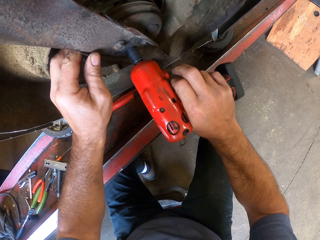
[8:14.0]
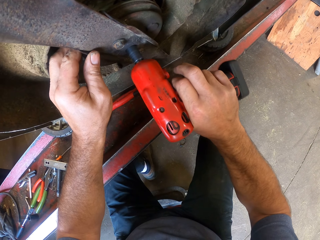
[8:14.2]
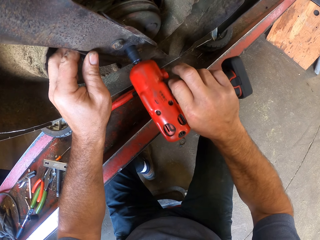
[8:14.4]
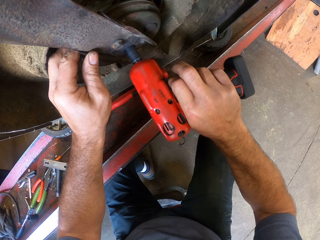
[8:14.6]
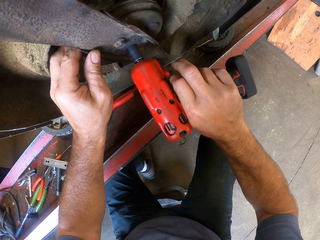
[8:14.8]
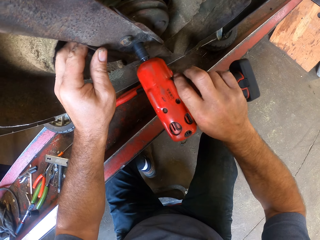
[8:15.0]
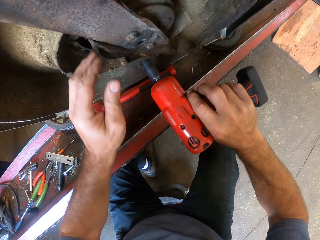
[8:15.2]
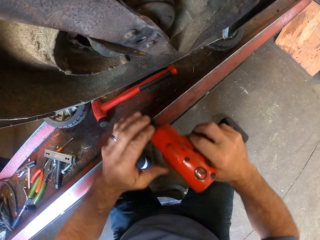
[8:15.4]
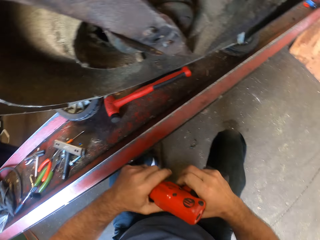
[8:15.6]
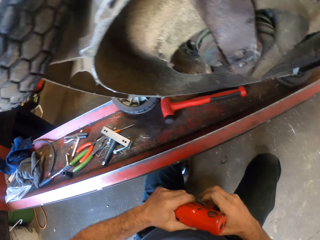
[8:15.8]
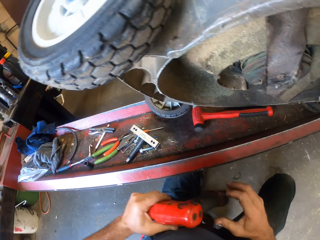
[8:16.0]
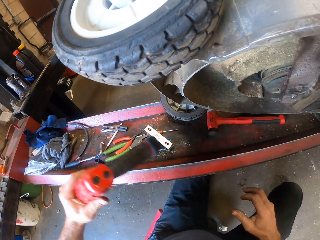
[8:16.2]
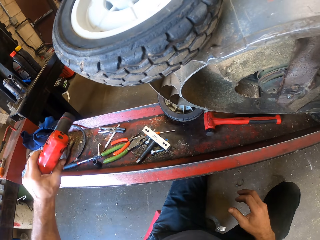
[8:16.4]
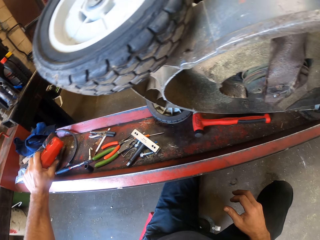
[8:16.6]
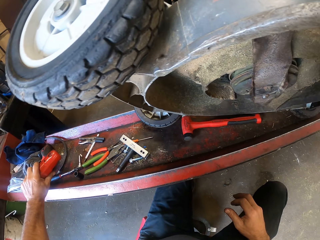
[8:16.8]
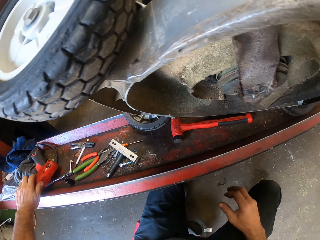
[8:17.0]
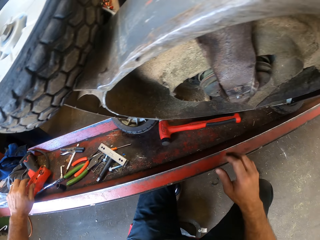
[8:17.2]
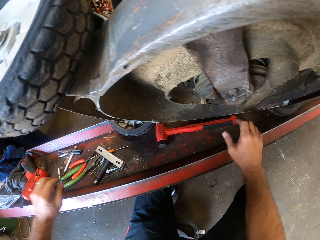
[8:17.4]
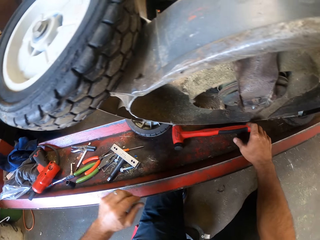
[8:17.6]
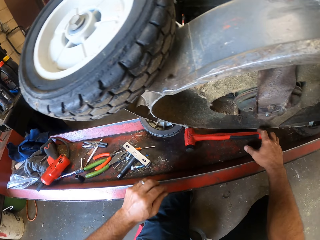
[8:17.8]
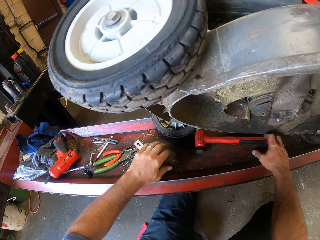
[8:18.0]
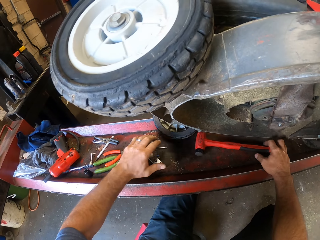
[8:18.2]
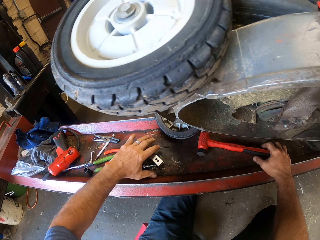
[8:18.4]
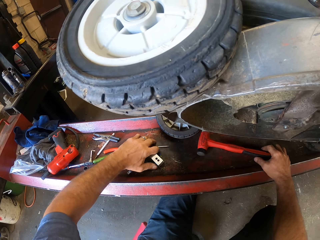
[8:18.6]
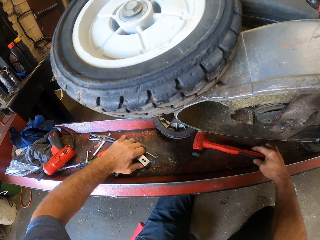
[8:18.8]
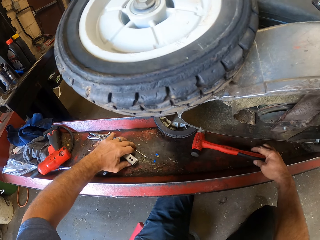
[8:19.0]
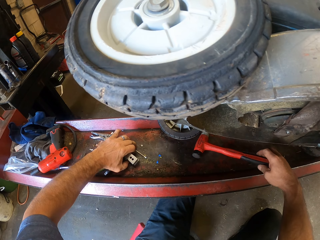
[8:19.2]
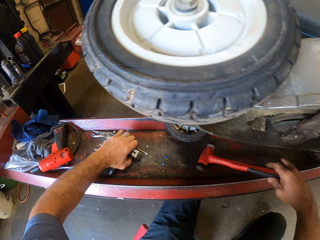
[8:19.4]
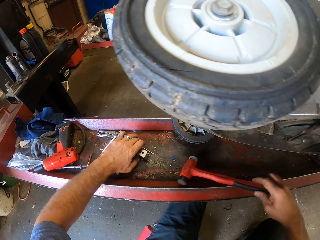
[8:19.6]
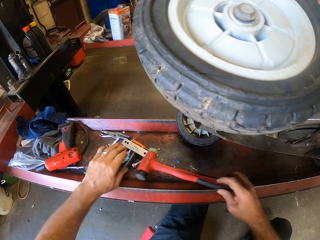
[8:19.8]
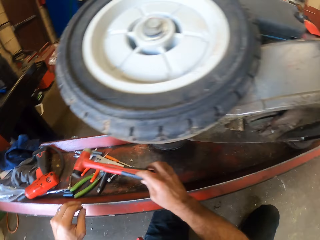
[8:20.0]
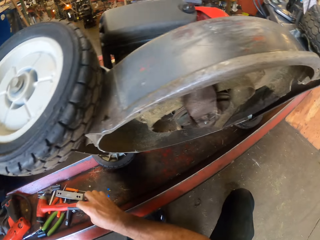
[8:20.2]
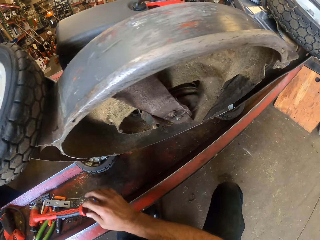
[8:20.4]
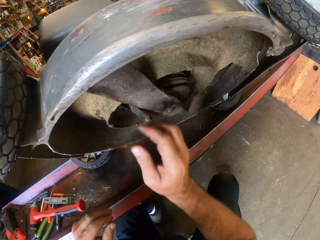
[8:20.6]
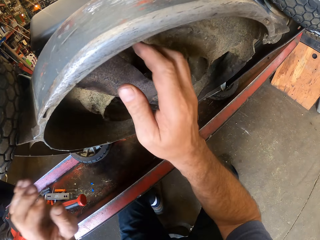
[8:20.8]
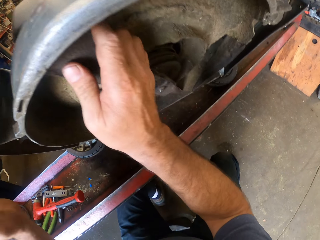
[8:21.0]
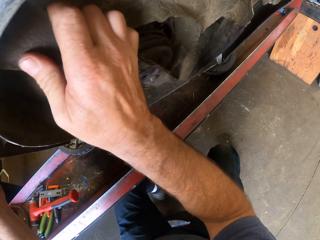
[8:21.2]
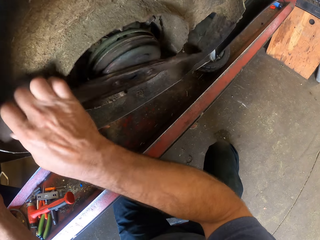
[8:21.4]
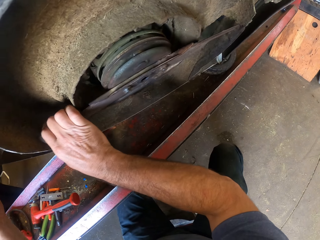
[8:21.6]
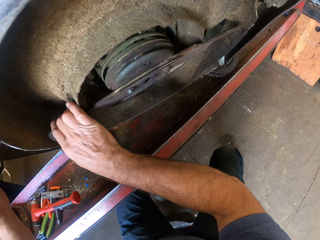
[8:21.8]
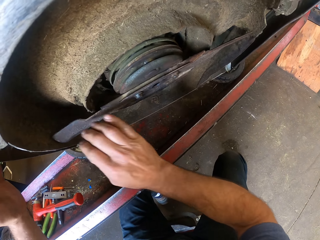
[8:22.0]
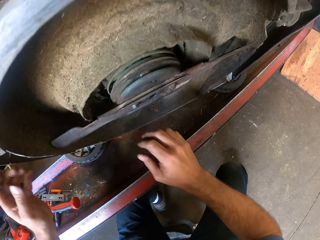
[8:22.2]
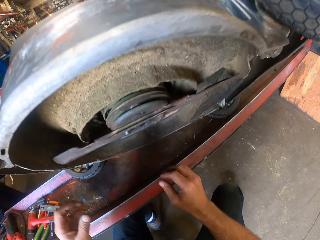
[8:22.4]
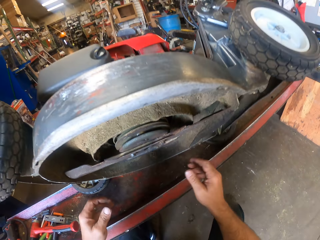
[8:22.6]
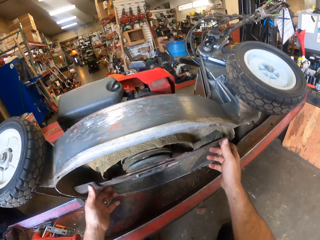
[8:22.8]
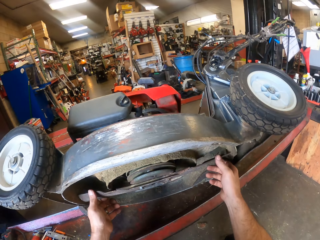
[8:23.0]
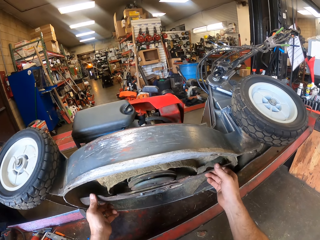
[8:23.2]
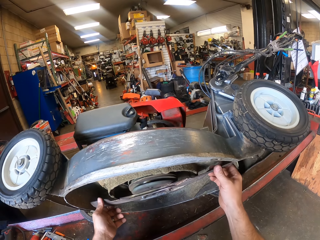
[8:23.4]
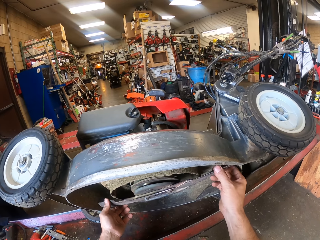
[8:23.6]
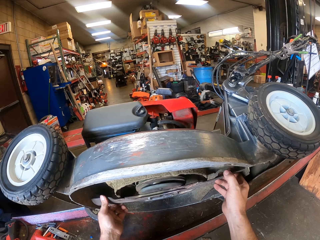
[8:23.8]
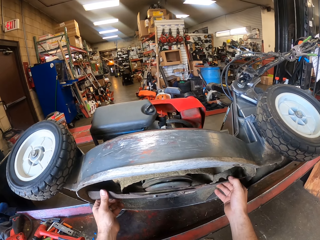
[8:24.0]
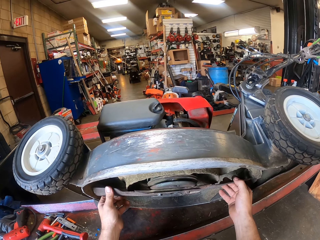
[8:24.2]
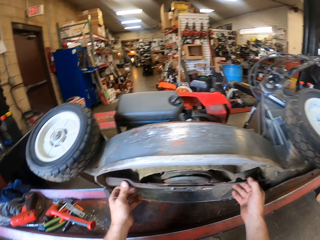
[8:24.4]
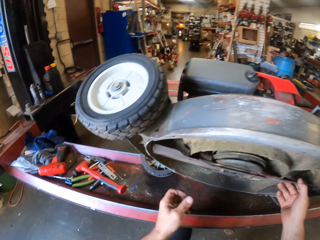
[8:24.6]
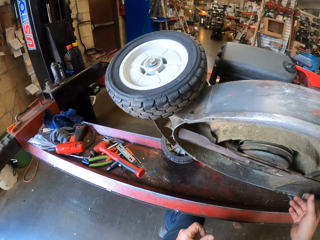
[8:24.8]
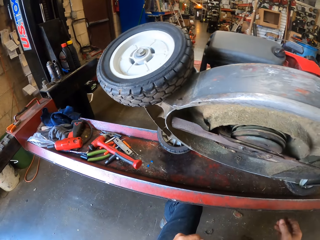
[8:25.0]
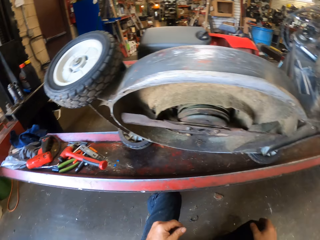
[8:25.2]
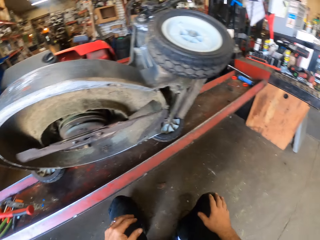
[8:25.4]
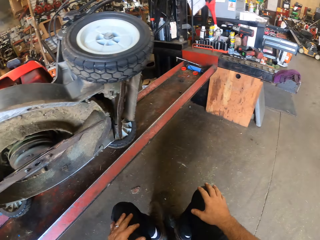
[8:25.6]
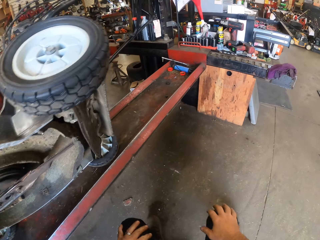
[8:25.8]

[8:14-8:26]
The camera wearer passes the spanner driver to his left hand. He puts the spanner driver on the electric jack with his left hand. He adjusts a mallet on the electric jack with his right hand. He examines the blade of the lawn mower with his hands. He rotates the metal rod.

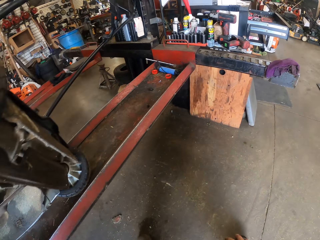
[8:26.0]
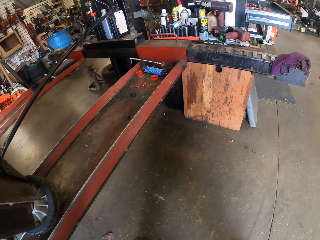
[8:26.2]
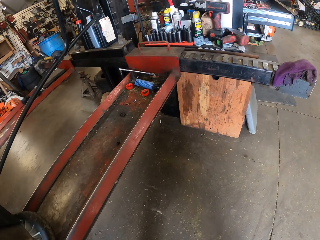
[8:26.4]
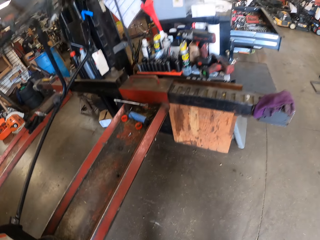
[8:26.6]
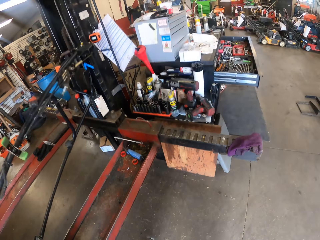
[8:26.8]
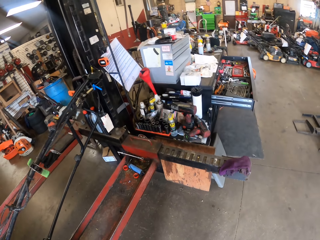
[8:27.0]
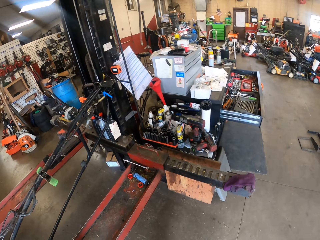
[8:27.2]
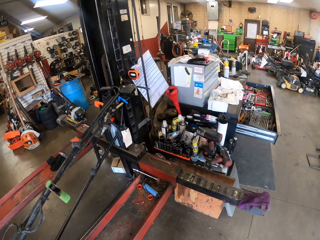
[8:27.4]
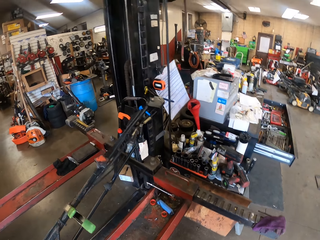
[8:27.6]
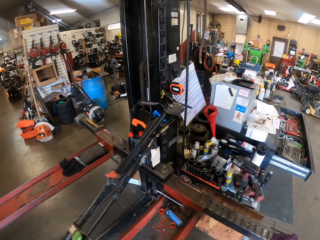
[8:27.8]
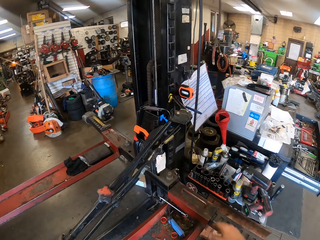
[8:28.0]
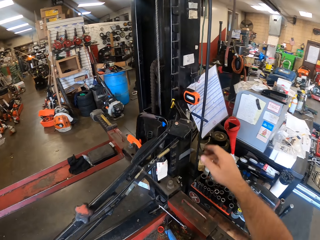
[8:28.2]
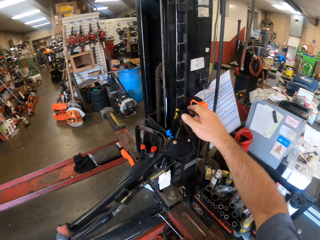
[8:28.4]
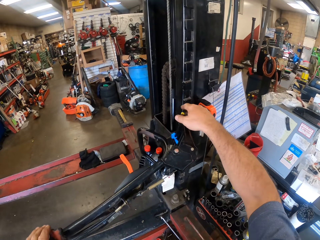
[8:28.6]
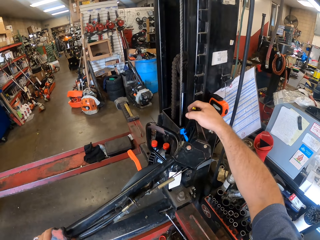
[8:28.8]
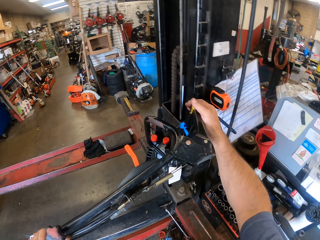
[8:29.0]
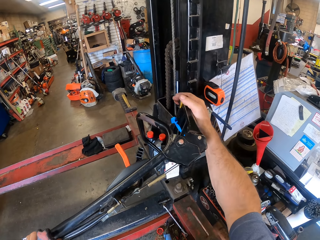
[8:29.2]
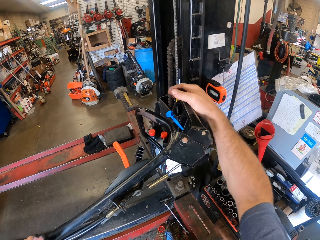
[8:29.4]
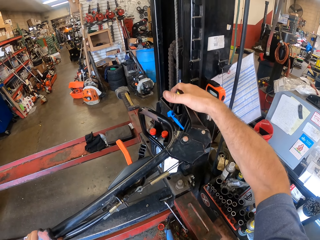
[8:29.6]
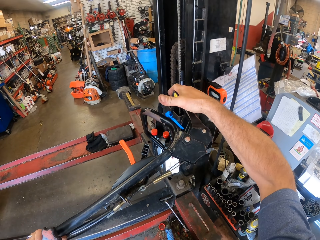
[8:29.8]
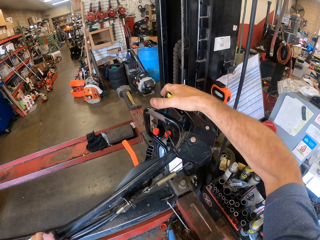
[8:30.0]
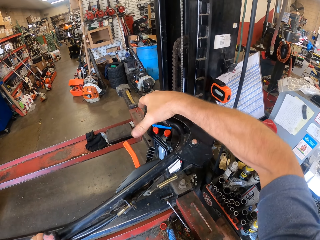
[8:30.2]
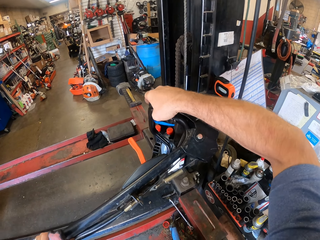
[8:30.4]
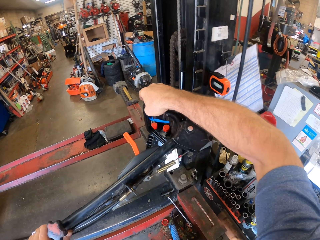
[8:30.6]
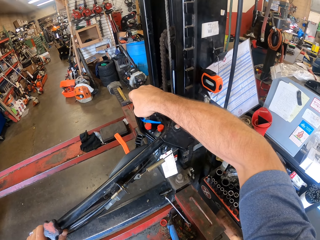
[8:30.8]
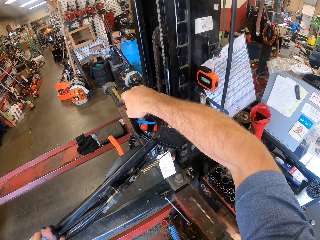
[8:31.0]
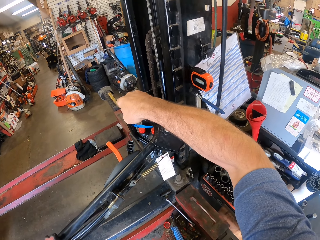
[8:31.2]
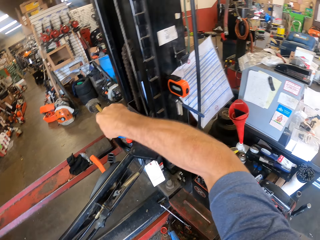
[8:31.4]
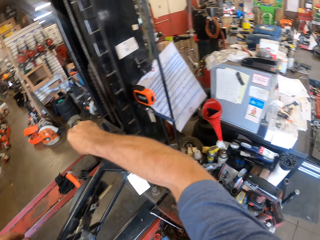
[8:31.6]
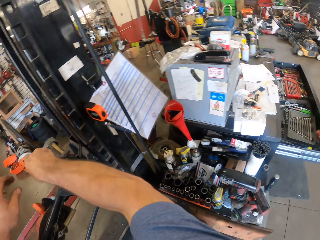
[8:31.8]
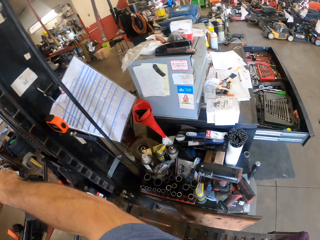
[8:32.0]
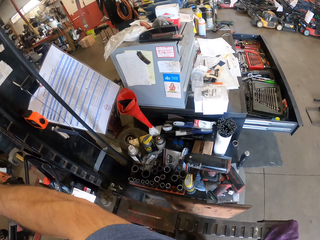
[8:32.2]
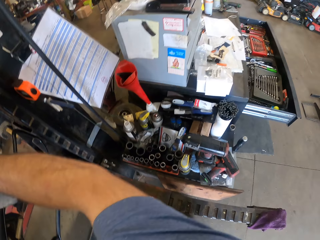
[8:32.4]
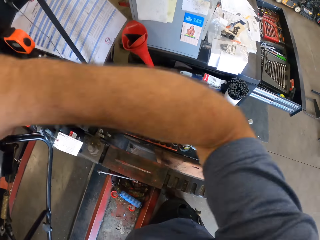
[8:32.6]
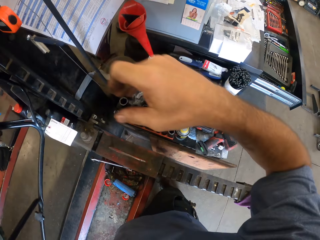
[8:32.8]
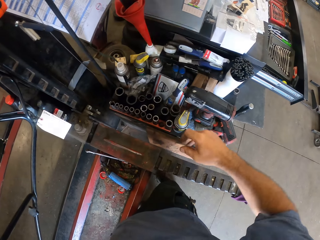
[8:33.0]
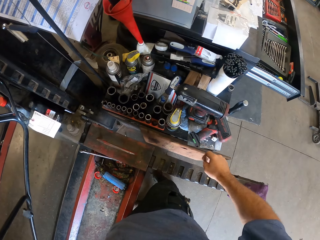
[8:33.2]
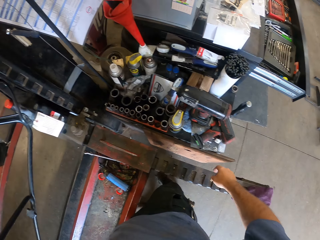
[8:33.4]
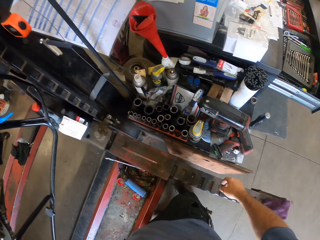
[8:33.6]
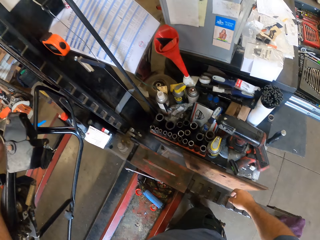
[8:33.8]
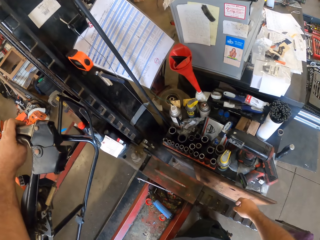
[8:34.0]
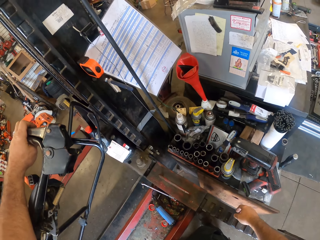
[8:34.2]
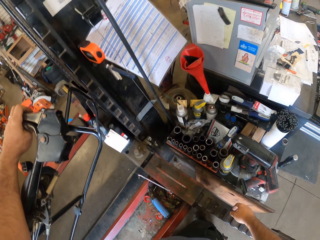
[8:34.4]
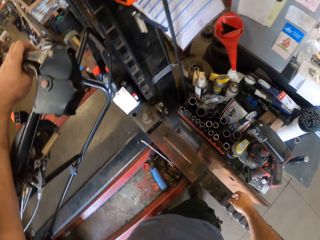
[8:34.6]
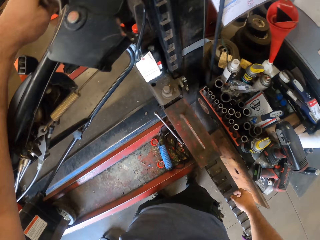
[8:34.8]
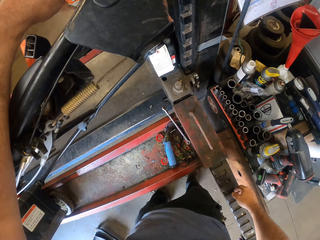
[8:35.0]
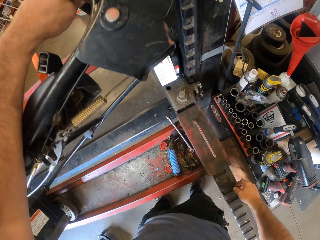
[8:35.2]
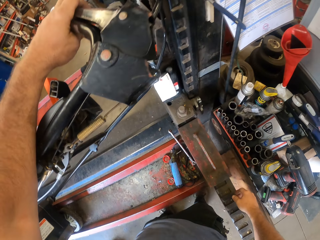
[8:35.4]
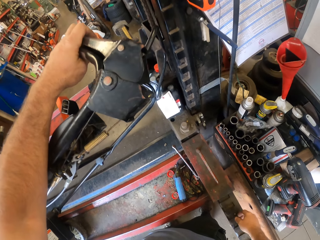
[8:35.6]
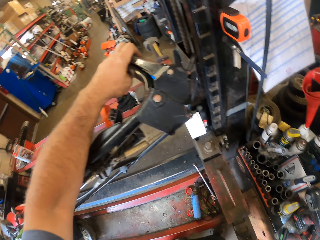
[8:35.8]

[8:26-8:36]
The camera wearer holds a lever of the lawn mower with his right hand. He holds the hydraulic lift machine and turns the hydraulic lift machine. He holds the lever of the lawn mower with his left hand.
